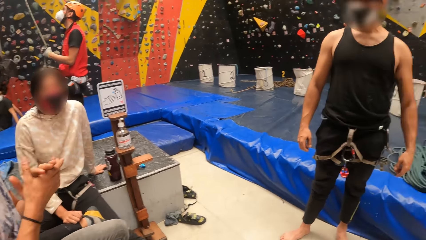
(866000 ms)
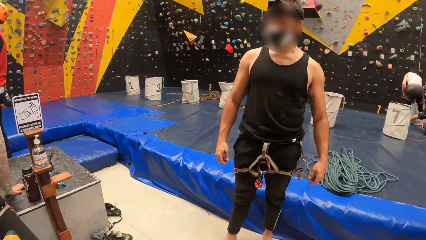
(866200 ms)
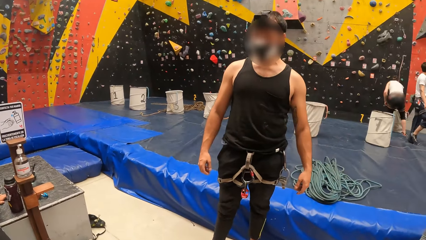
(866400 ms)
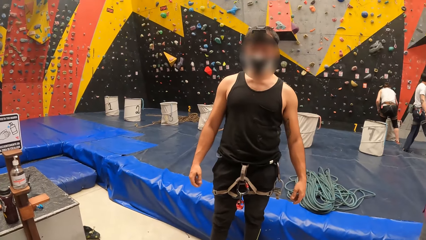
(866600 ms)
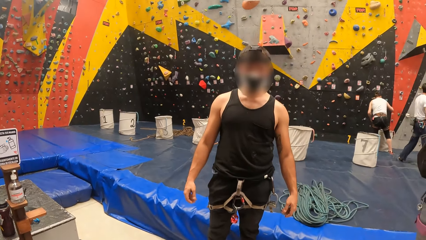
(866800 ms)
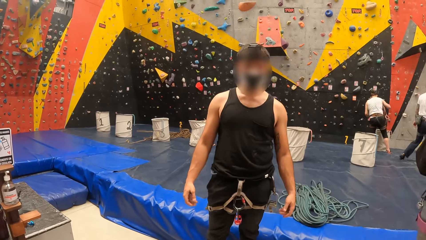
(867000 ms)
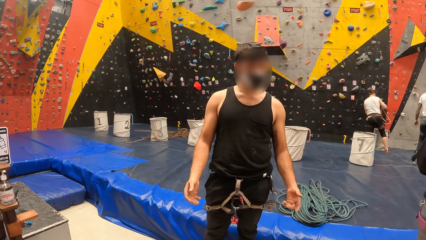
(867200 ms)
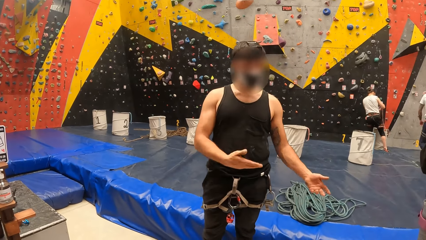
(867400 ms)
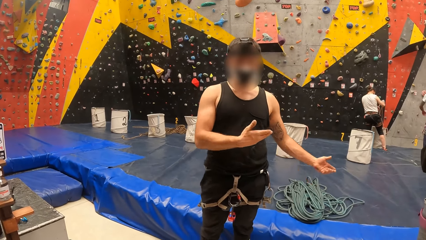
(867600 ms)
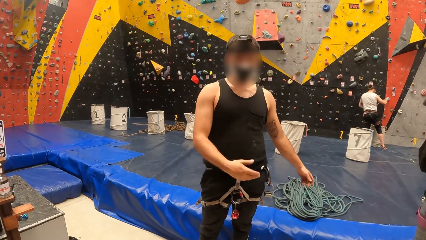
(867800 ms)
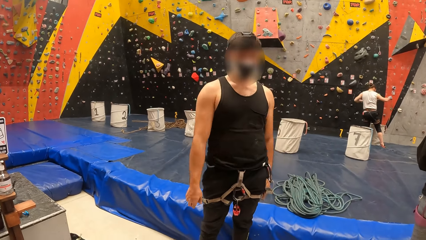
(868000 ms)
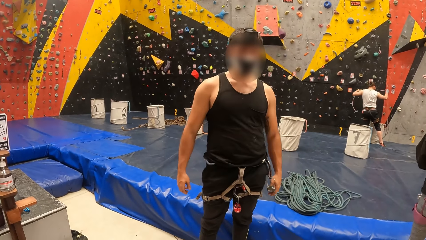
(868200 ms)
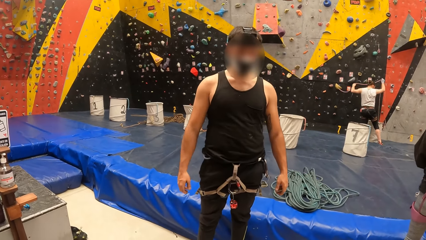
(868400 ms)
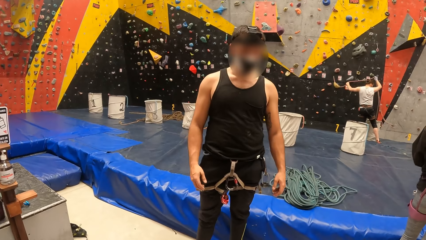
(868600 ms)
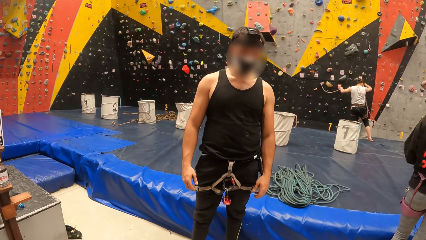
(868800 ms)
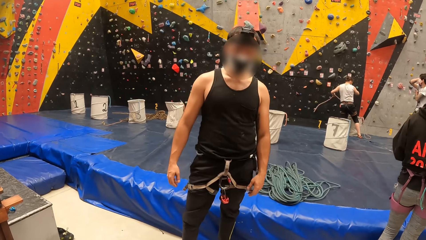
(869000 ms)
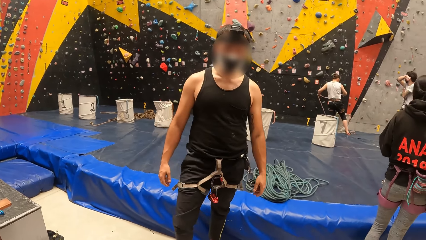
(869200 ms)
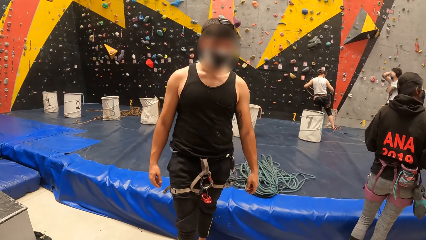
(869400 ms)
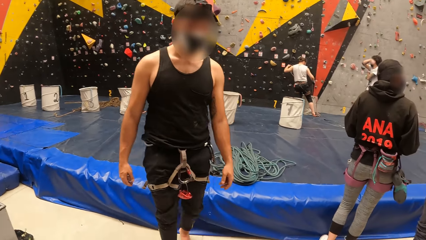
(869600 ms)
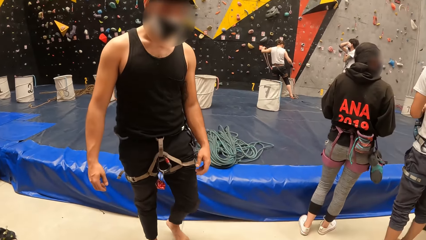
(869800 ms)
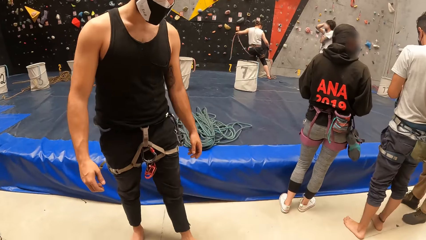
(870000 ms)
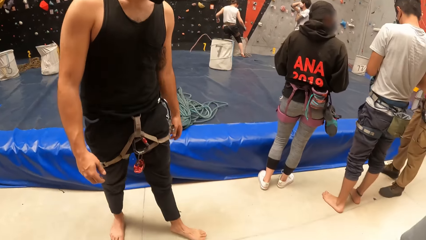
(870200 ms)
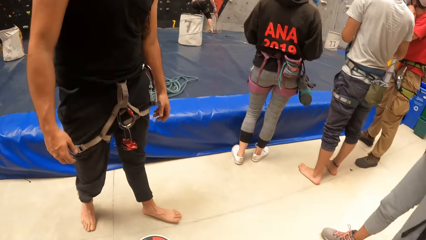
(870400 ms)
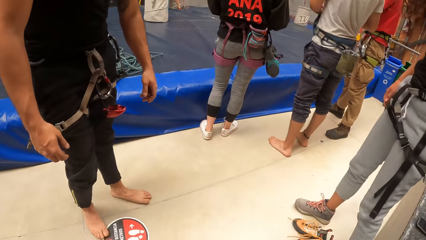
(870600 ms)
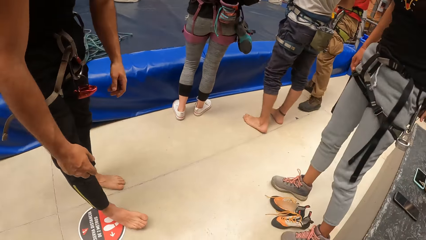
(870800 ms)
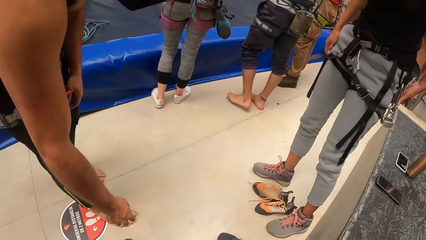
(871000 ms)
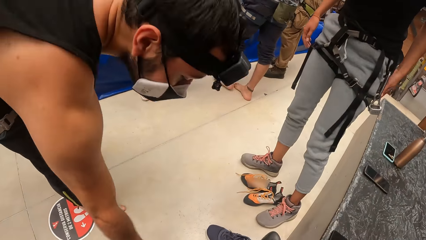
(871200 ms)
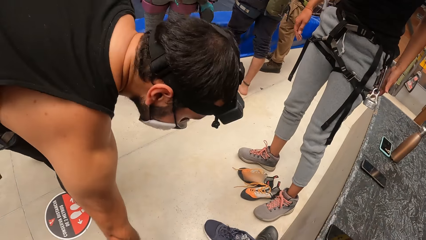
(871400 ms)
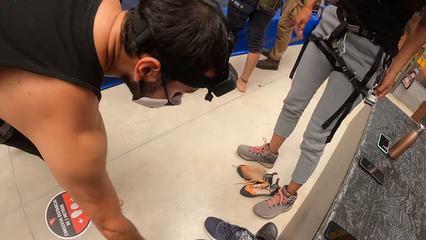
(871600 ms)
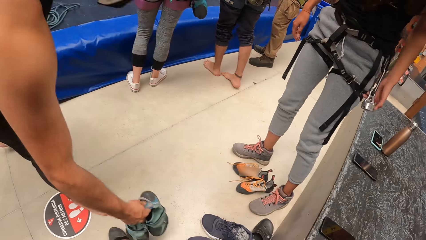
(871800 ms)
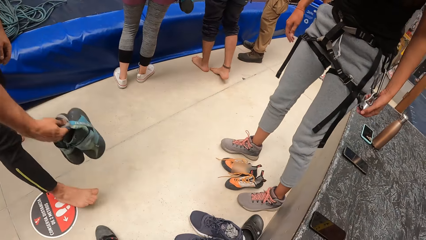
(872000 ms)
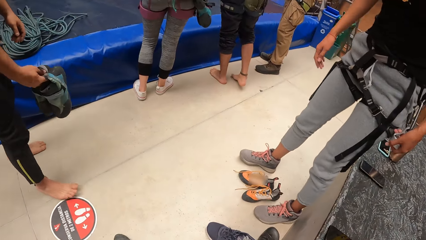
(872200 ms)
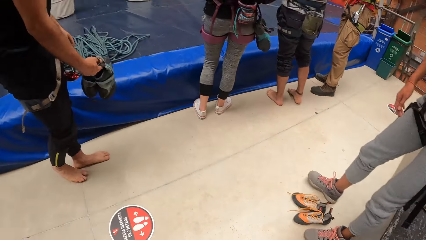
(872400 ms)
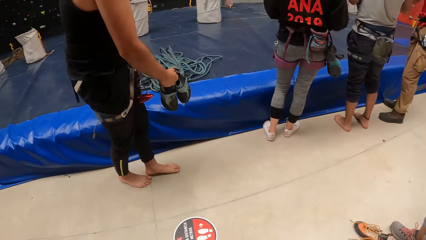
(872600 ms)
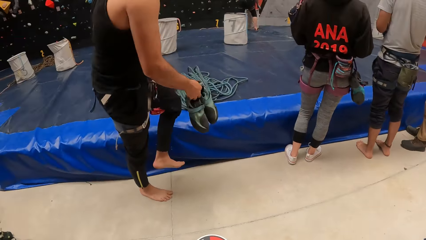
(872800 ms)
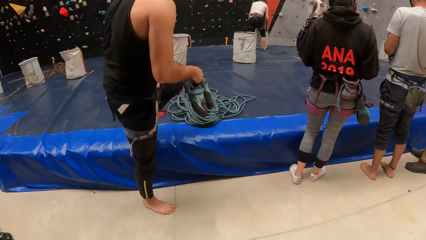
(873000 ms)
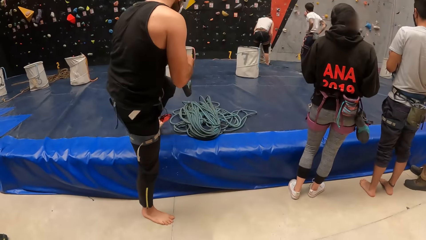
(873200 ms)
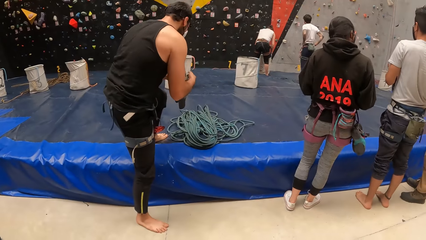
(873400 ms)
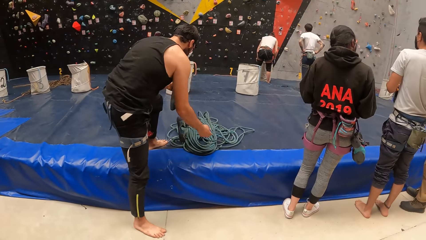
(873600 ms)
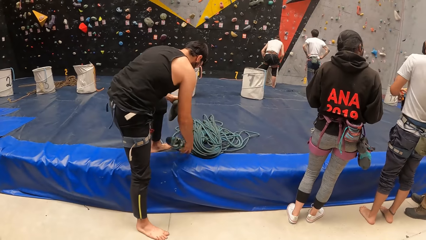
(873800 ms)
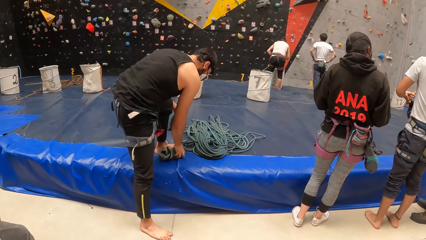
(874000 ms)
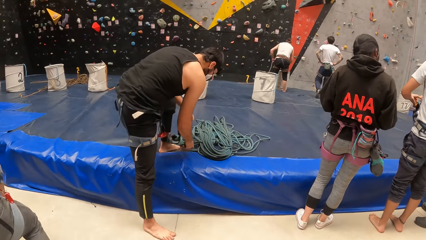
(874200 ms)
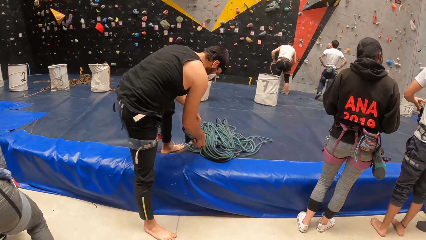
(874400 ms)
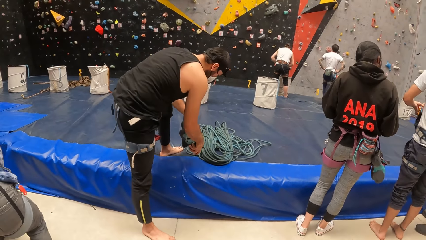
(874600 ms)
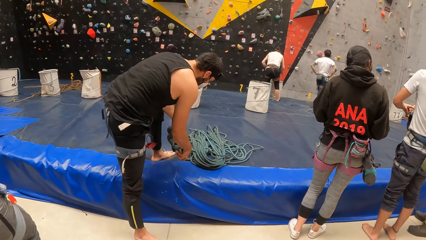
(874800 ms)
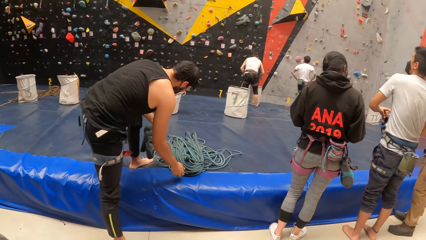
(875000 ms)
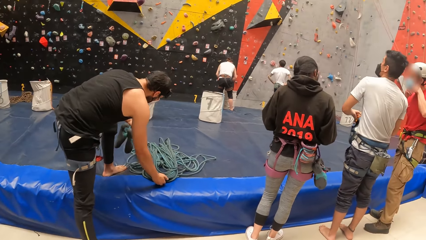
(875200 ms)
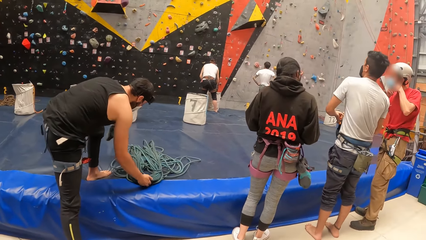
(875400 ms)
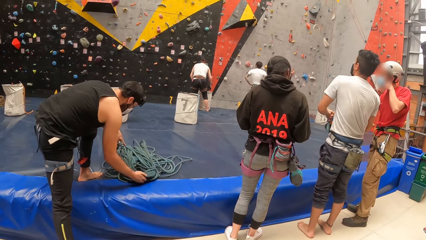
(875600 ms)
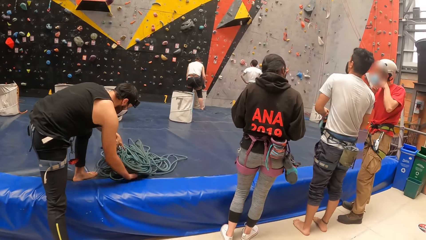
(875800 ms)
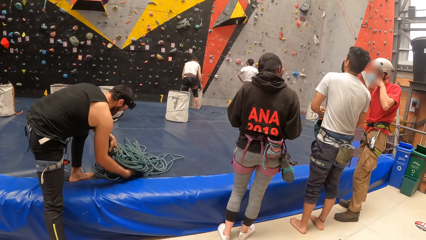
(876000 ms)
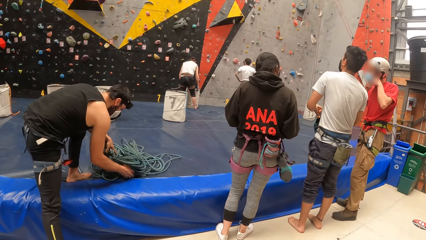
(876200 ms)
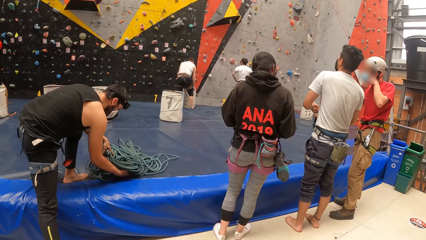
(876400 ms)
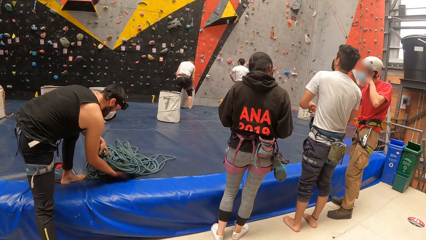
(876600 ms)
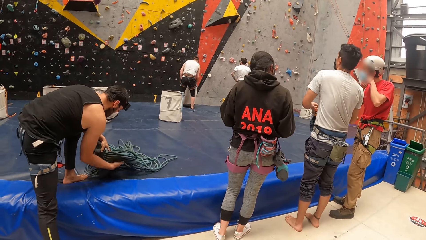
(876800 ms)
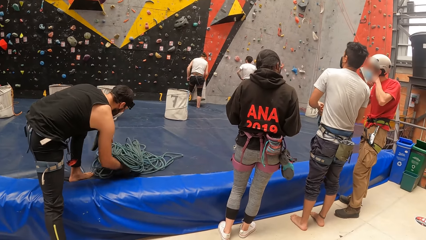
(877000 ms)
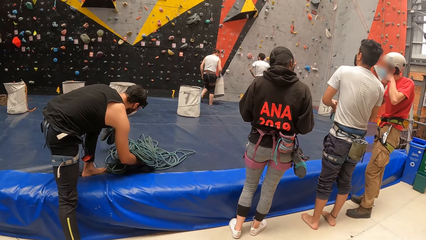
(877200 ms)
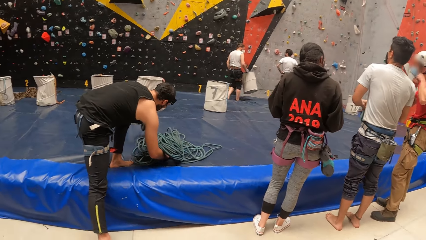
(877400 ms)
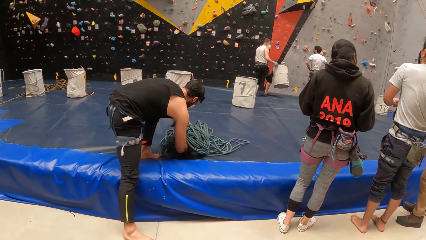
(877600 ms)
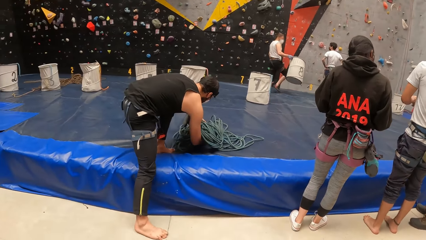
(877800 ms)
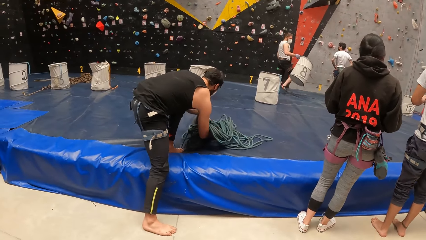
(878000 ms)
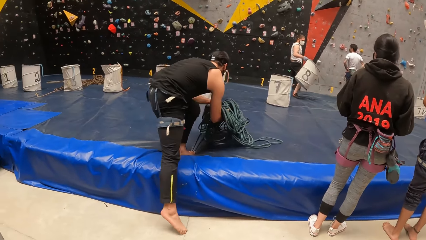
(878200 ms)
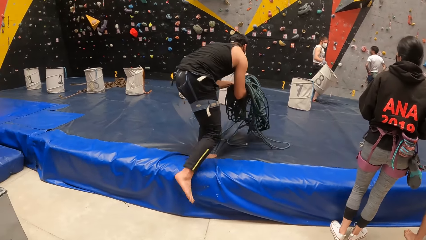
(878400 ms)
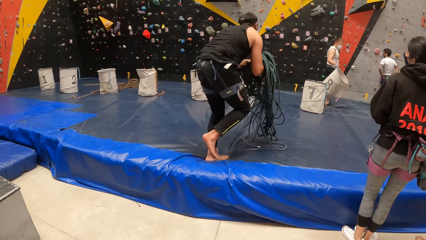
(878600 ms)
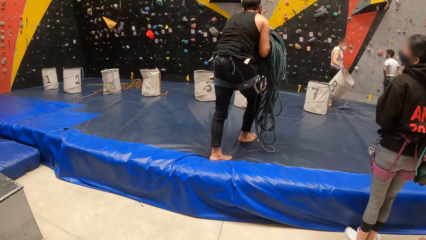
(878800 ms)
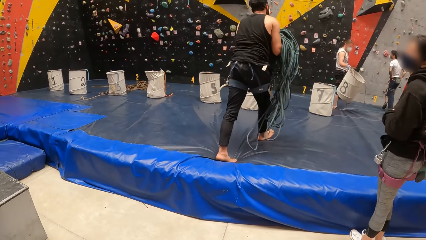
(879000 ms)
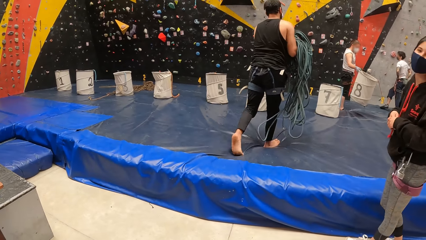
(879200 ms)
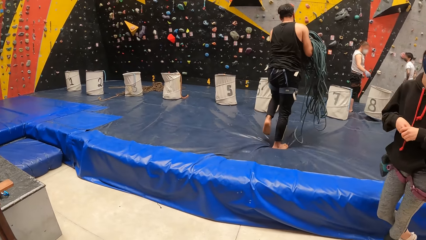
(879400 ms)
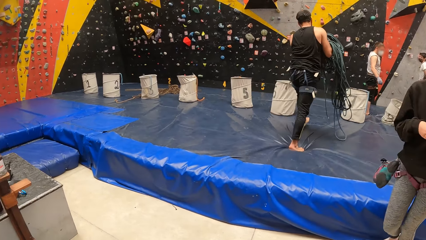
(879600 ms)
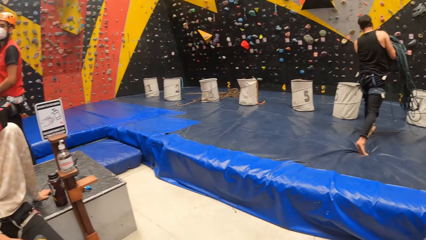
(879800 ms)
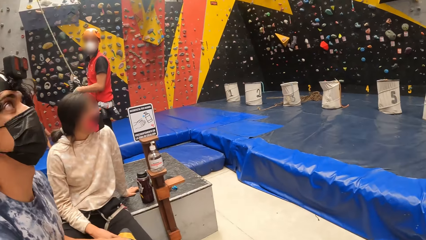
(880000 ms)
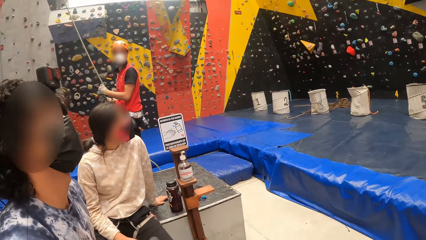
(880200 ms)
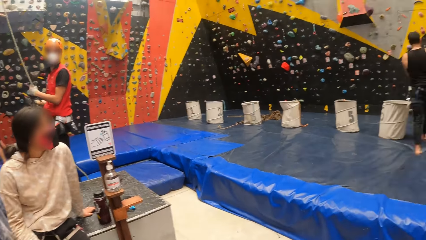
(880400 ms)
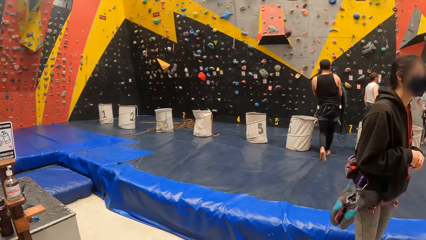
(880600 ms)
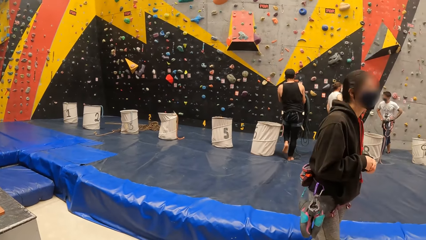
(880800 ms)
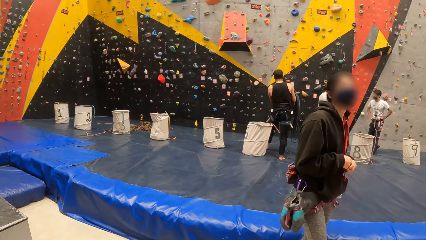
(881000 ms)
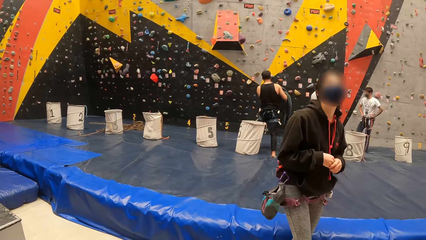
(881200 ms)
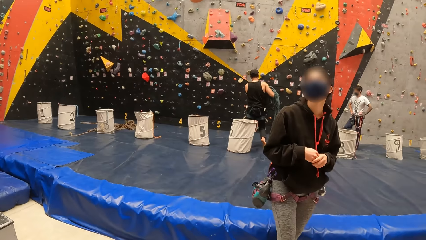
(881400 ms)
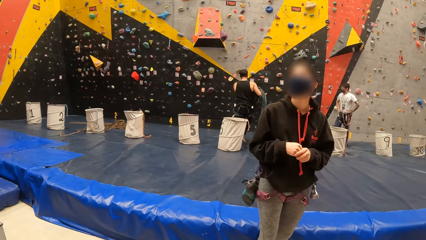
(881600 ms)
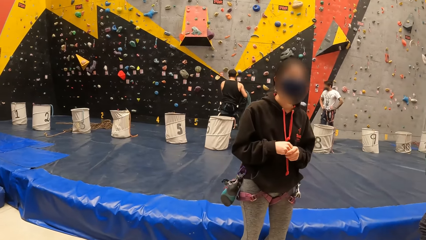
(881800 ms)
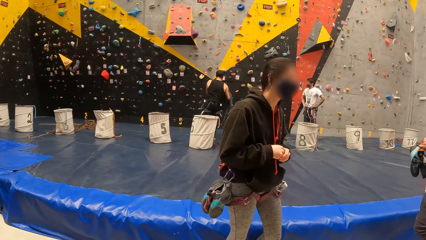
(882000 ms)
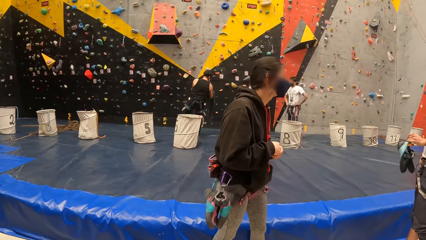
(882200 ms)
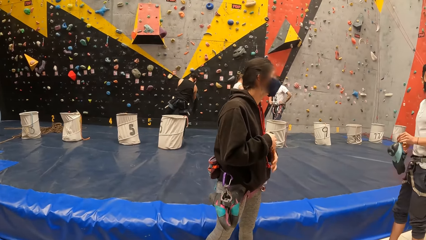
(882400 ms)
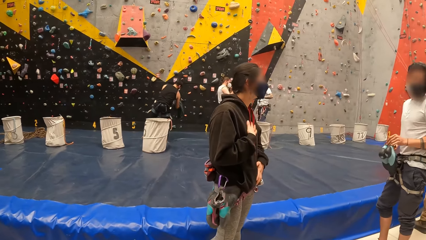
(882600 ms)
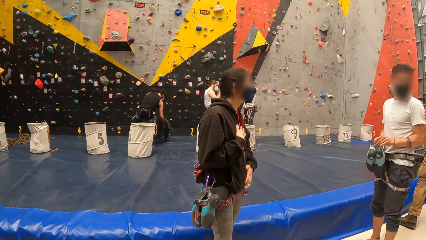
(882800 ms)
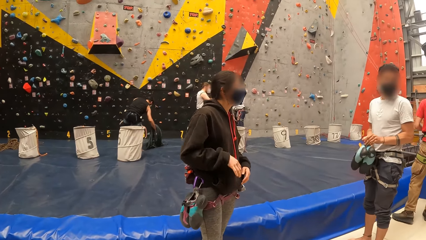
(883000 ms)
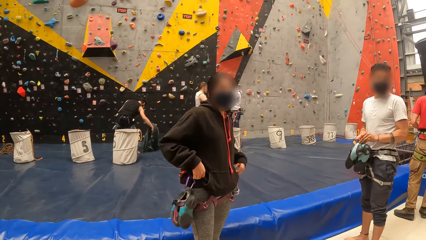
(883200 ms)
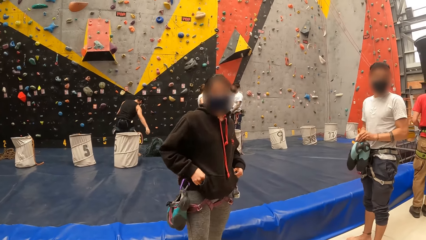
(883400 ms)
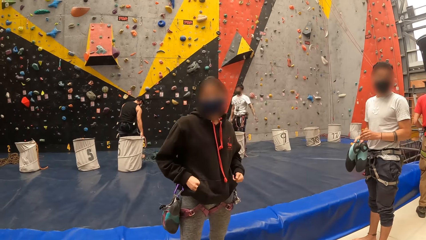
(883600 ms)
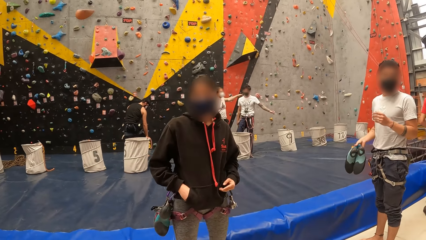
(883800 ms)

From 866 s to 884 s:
The camera wearer looks in front. They talk to a man. They look around the room. The man holds the rope. The man picks up shoes with the right hand. The man carries the rope. The camera wearer looks in front. They look around the room. The man carries wire with both hands.
